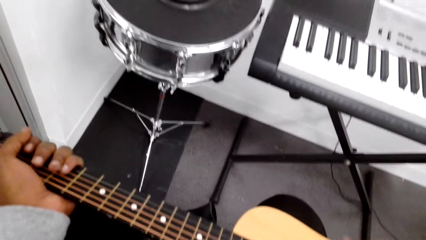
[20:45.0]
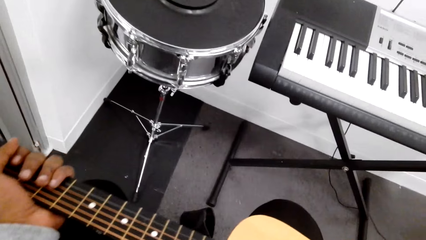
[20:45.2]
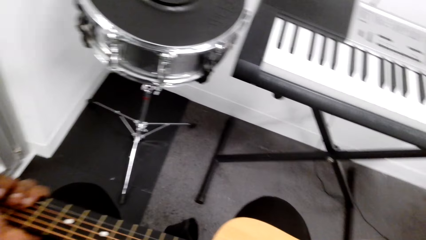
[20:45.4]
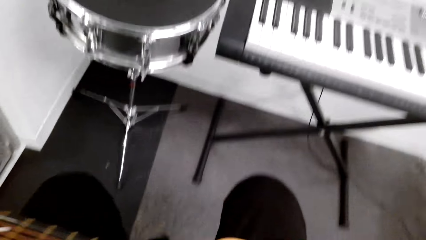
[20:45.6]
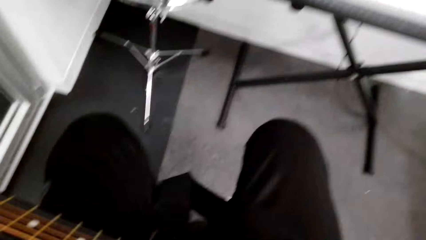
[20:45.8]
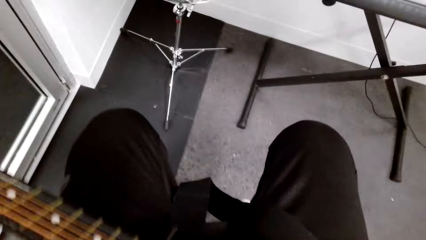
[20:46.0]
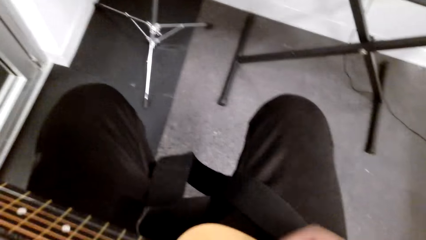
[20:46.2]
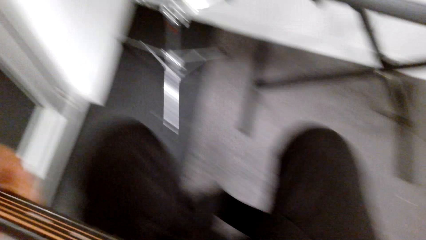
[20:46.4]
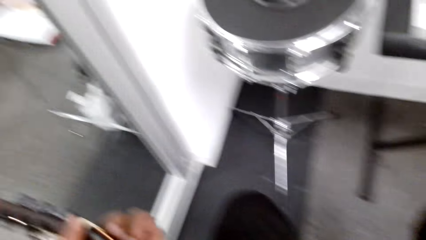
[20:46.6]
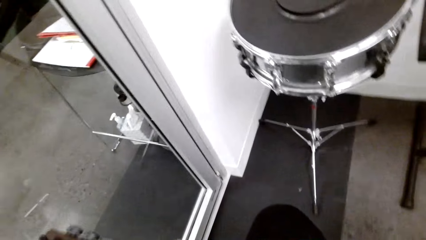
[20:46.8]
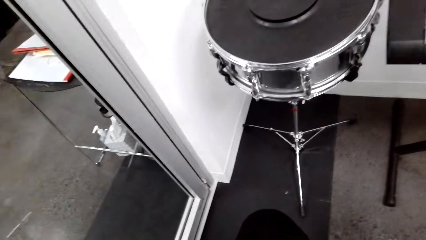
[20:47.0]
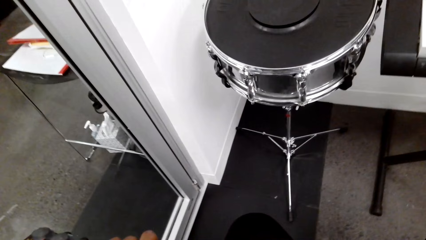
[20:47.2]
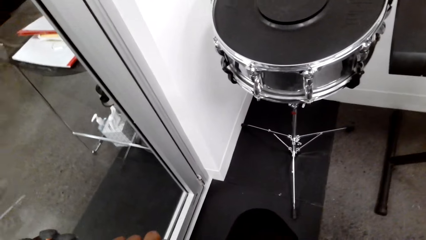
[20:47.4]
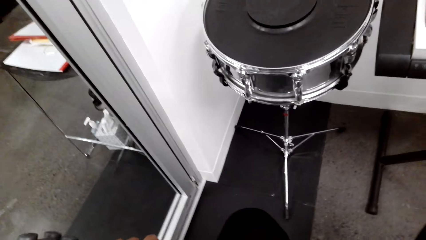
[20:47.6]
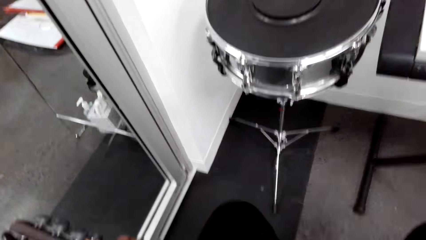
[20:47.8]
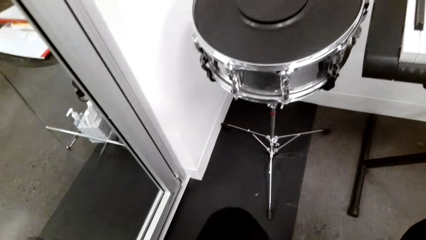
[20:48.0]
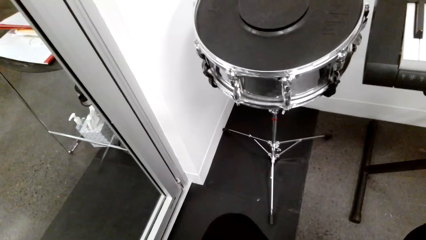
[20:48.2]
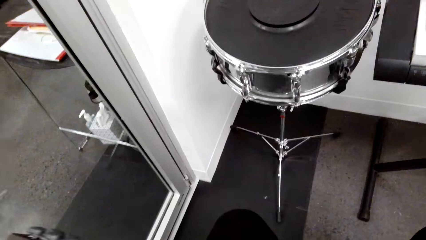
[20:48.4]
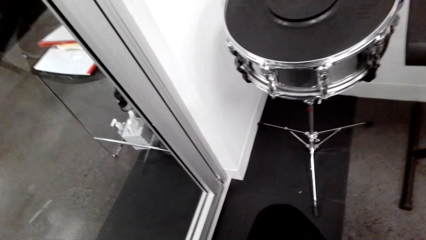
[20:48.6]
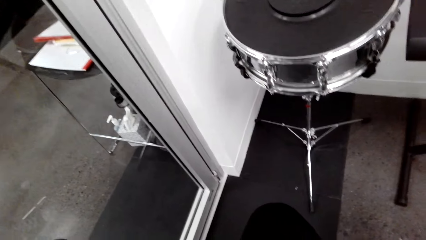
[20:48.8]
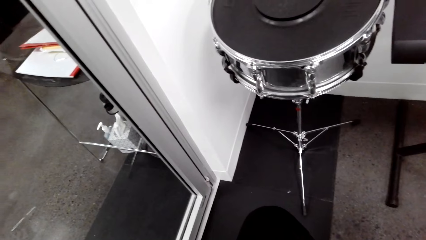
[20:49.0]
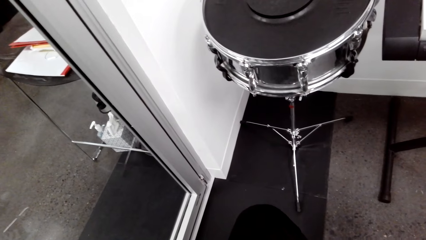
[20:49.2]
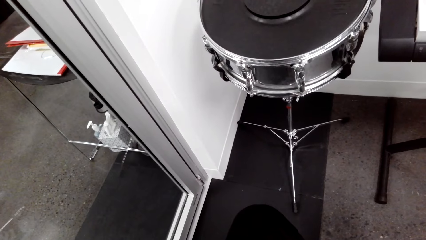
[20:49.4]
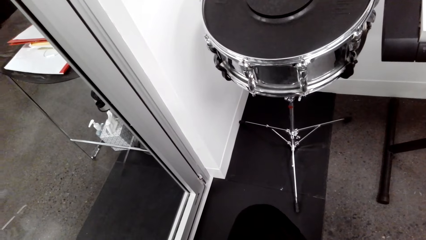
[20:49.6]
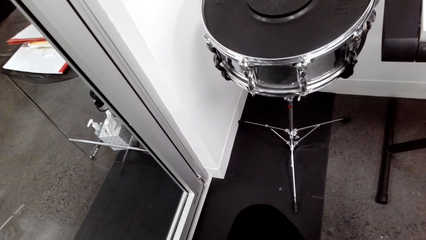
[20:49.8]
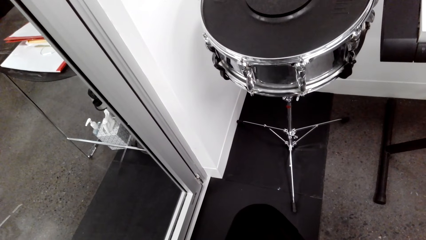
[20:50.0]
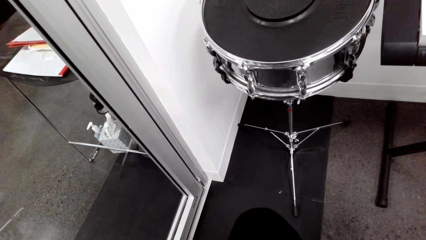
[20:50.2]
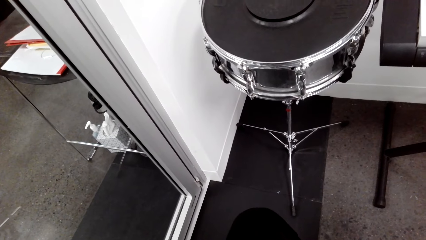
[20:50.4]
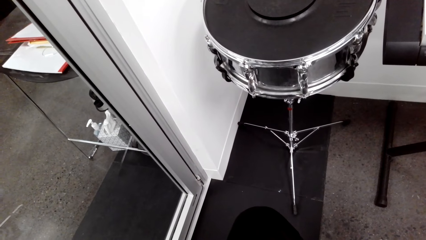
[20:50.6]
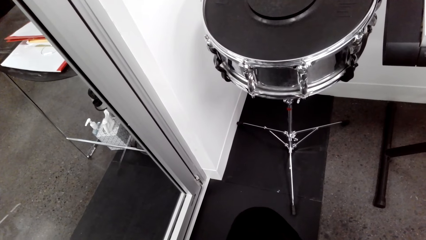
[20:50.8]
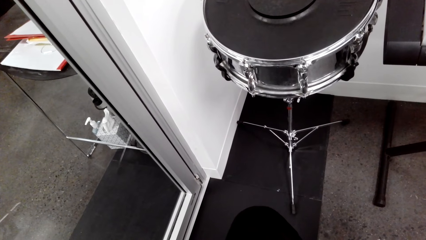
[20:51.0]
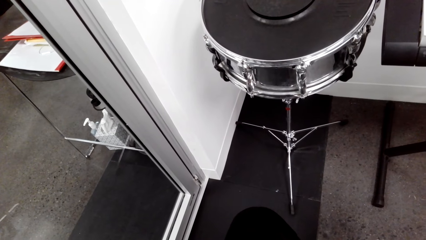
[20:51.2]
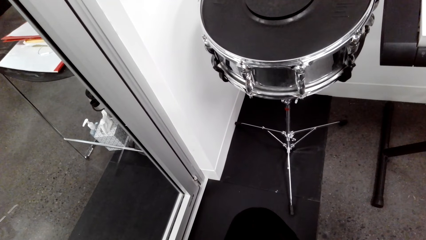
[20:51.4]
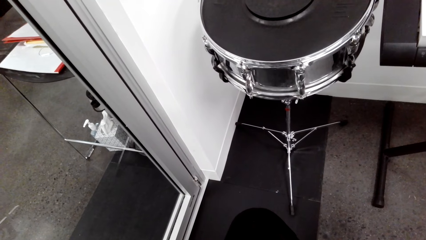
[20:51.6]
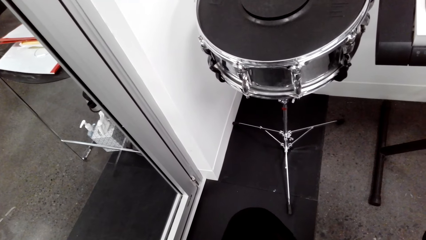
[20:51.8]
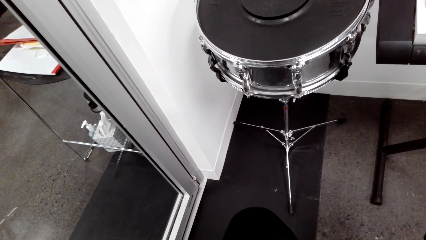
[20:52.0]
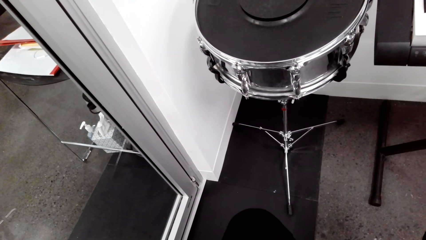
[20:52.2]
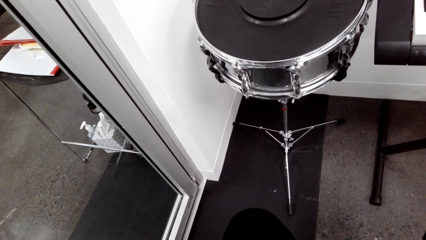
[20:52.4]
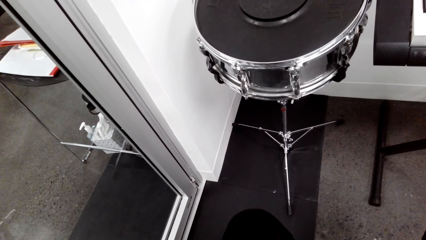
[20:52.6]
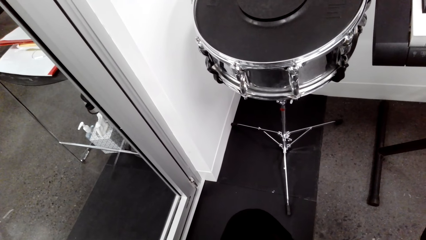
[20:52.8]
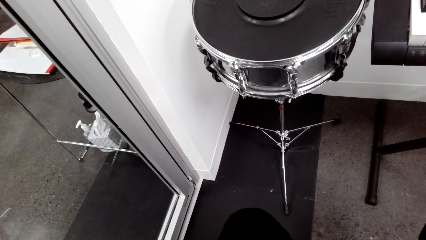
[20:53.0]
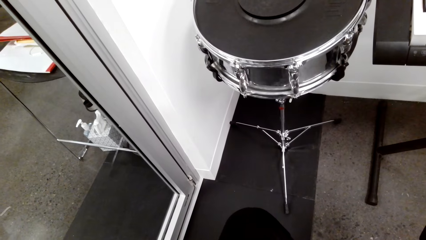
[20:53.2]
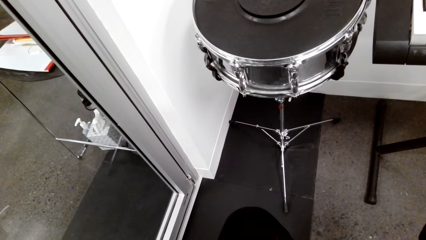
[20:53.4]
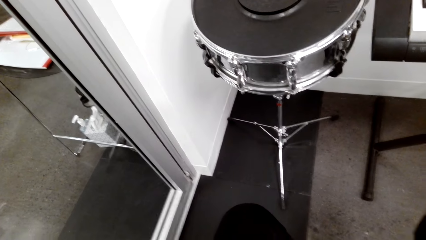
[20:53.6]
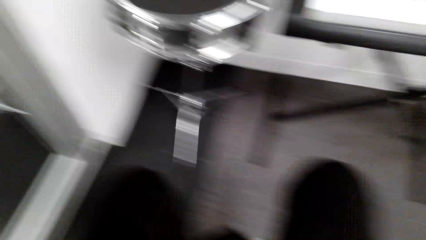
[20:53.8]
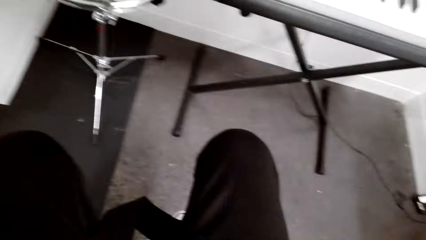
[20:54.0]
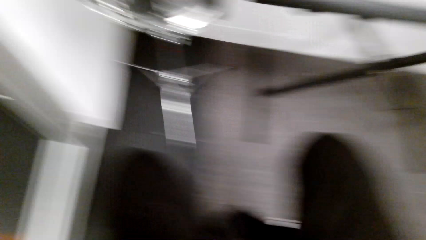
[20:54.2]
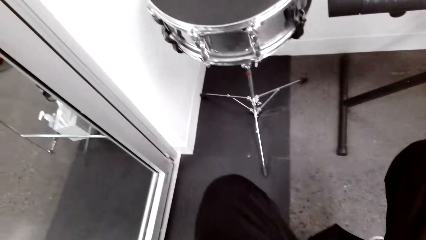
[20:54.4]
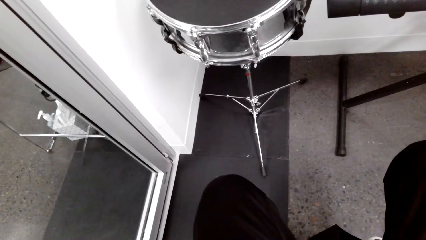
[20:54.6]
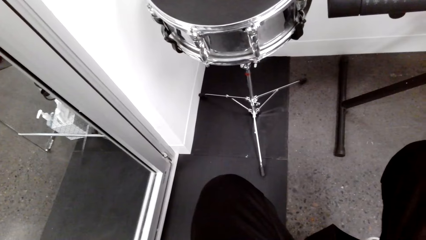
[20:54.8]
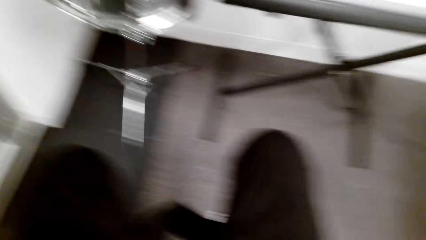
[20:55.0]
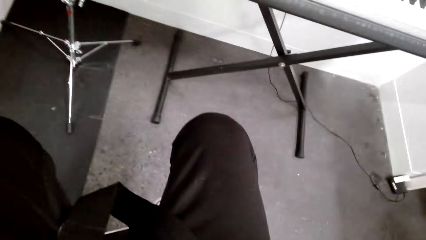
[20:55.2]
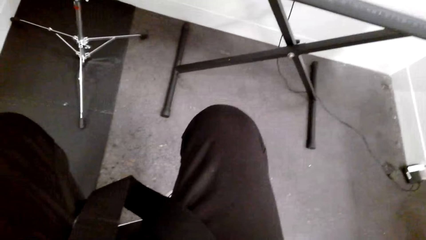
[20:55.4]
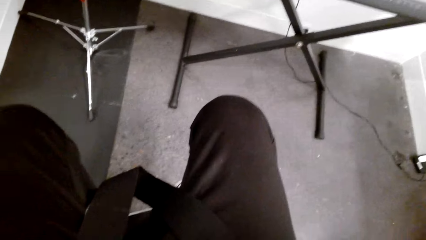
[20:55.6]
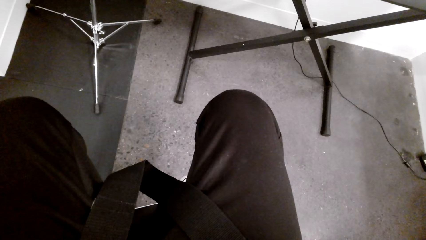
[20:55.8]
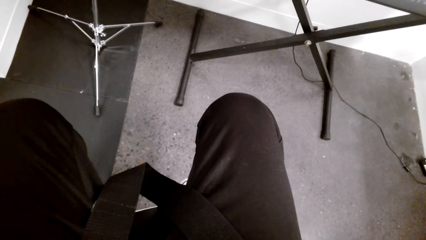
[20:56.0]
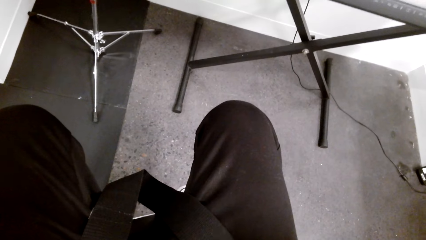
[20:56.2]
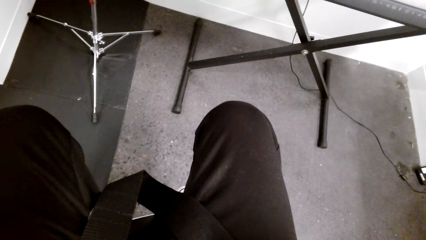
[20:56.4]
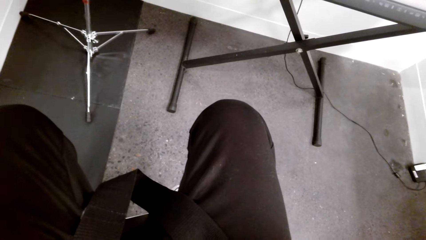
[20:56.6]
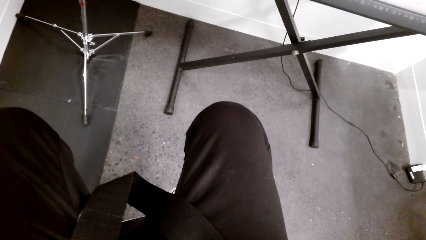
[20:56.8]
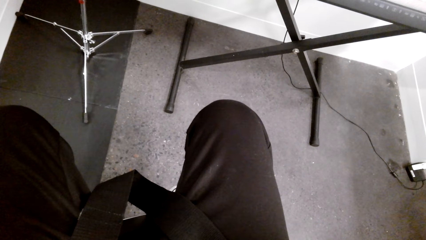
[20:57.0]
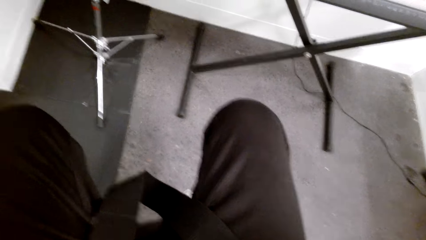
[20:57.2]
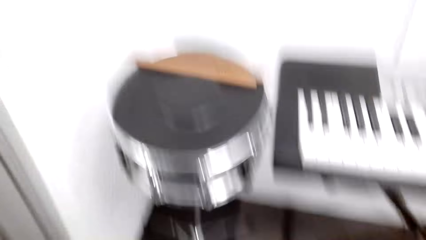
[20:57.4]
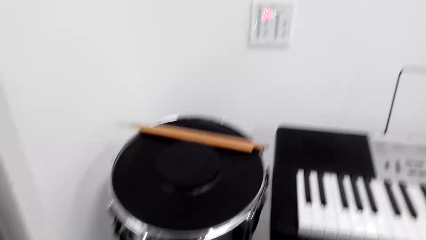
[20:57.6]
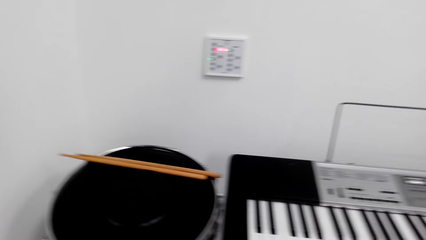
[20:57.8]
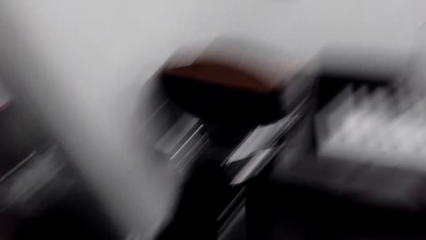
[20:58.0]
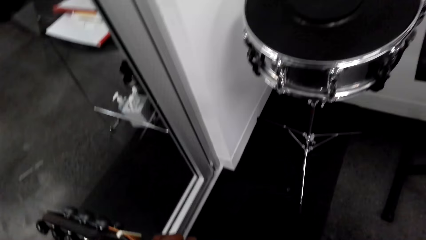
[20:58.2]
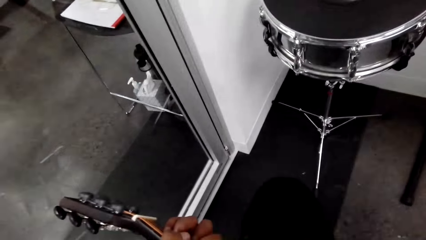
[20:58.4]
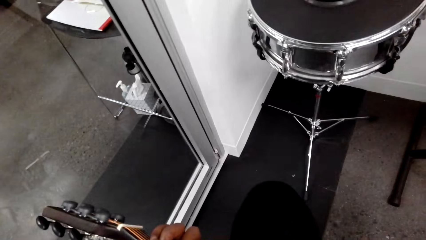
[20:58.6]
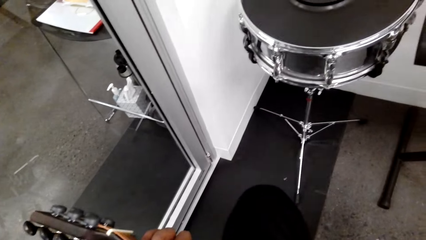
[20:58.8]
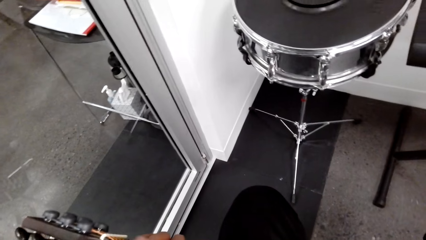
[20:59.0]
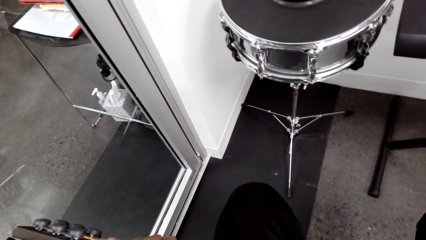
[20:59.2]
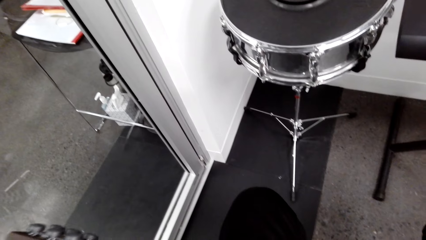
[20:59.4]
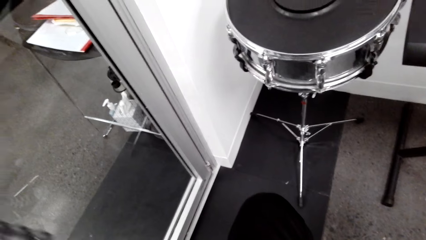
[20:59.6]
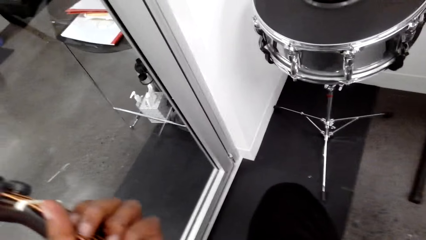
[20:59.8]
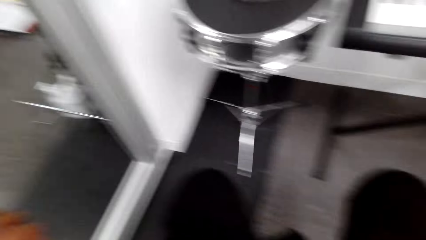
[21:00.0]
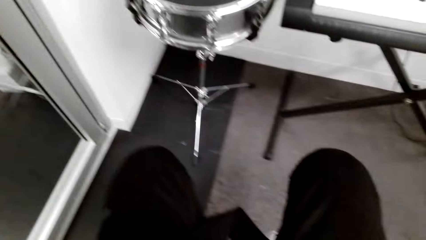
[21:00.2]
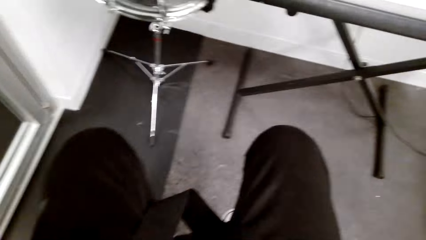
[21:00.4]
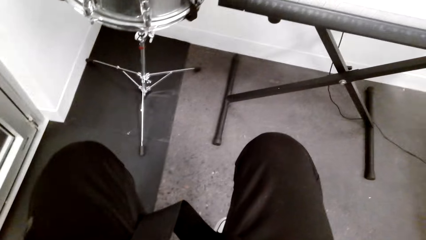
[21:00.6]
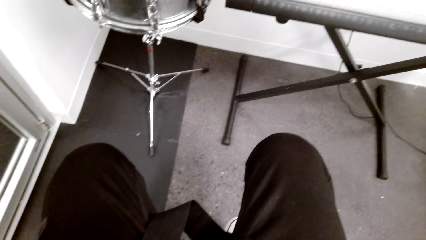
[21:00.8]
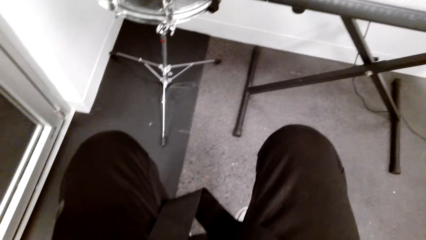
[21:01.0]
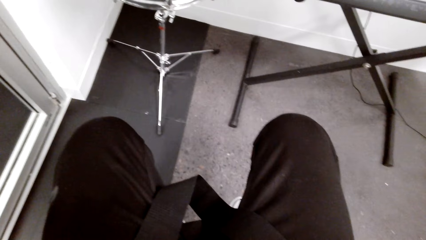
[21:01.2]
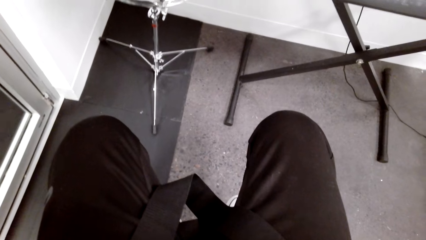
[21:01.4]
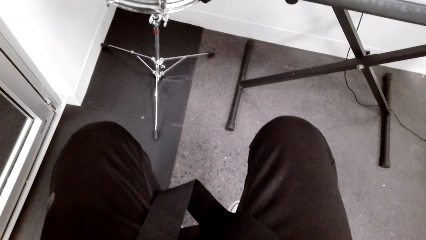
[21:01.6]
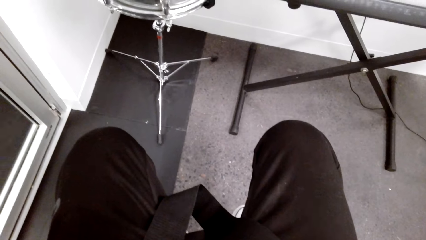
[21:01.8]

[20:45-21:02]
The camera wearer plays the guitar.
